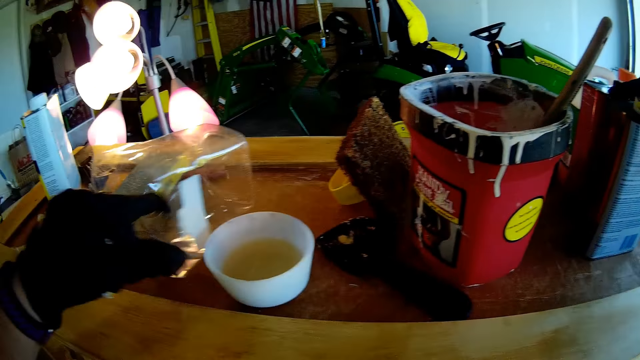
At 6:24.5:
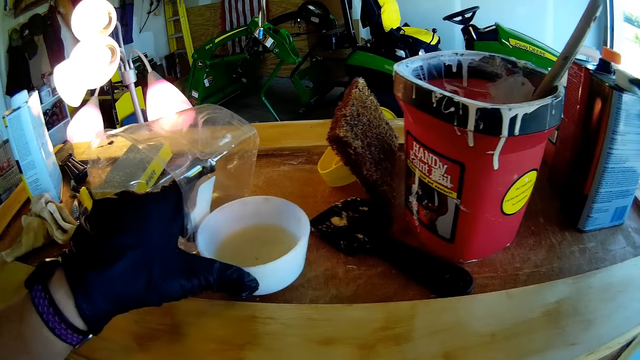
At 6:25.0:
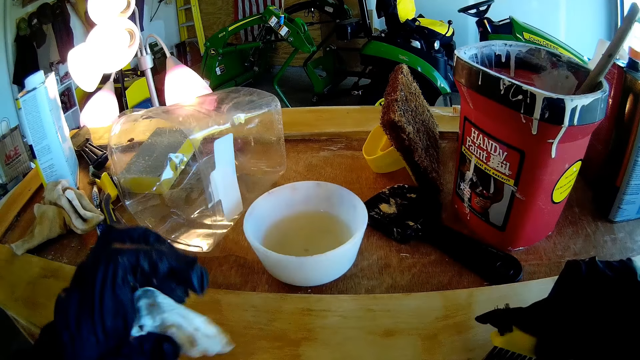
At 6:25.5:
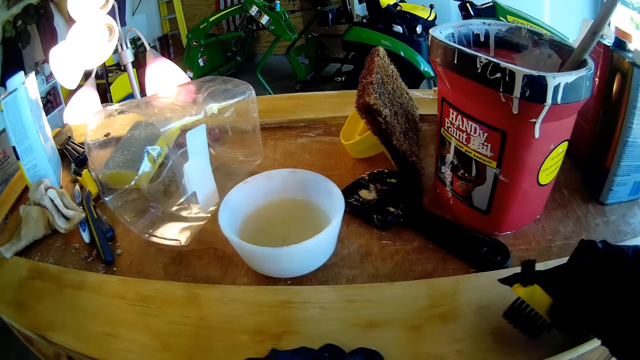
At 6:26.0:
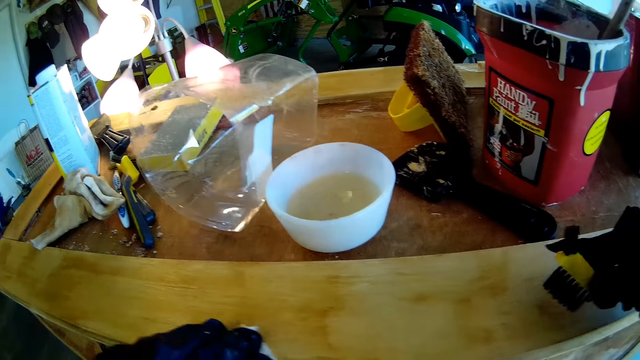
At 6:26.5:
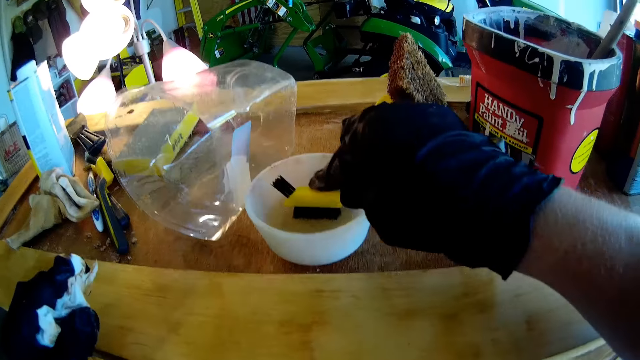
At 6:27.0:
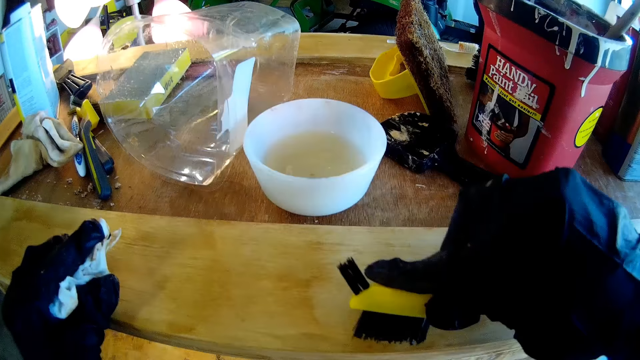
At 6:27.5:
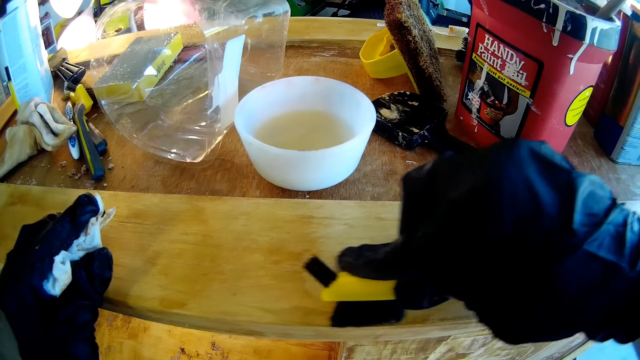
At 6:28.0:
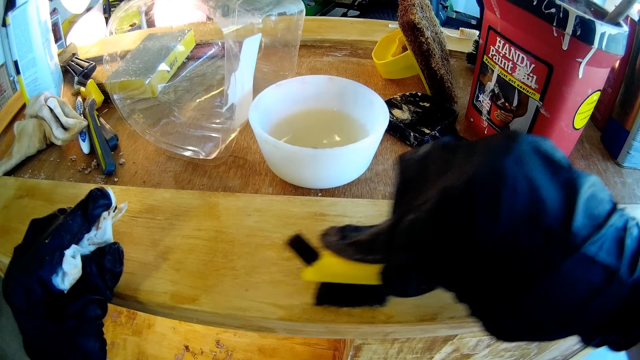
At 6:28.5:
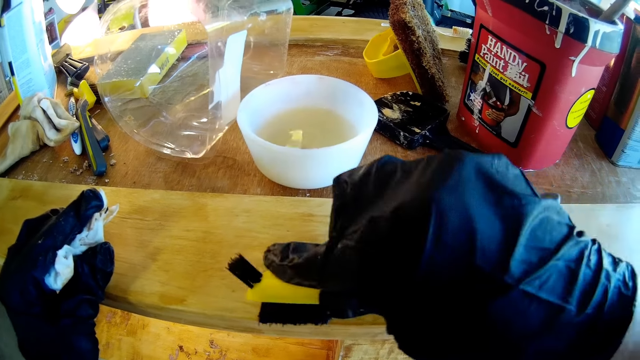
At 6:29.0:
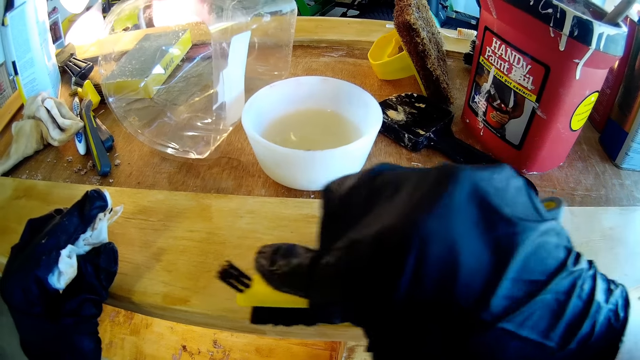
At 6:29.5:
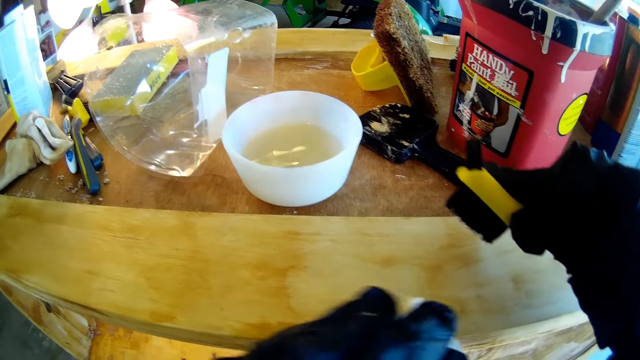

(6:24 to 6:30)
The camera wearer moves the tin of liquid aside. They touch the dish of paint. They move the cloth to the table. They dip the brush in the liquid. They scrub off the wooden surface with the brush. They paint the wood.

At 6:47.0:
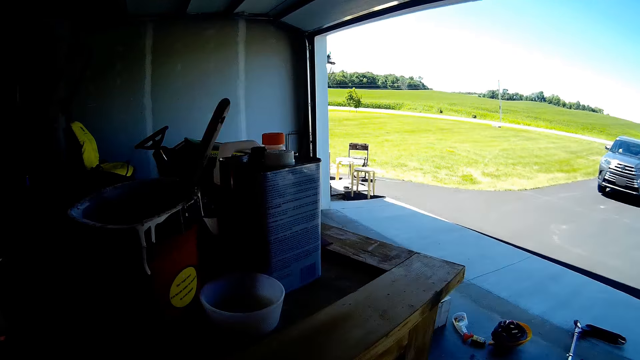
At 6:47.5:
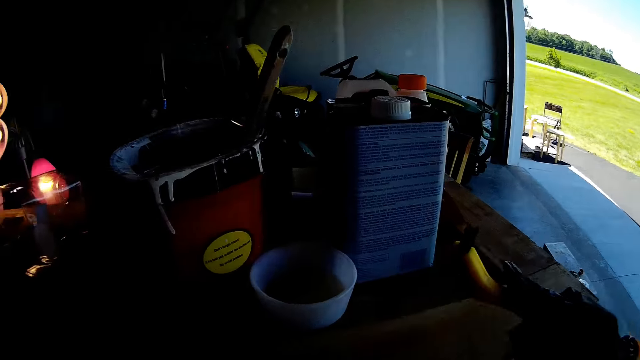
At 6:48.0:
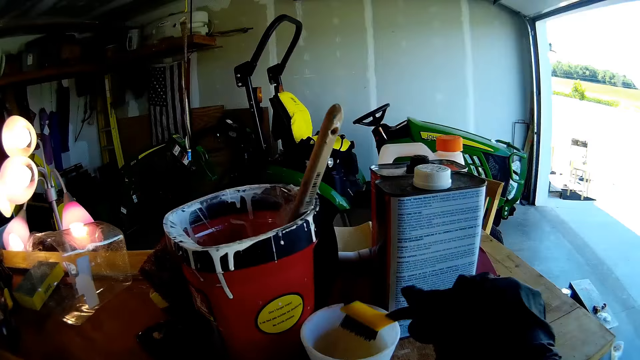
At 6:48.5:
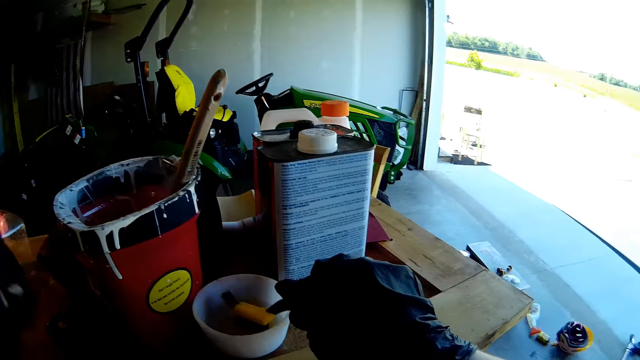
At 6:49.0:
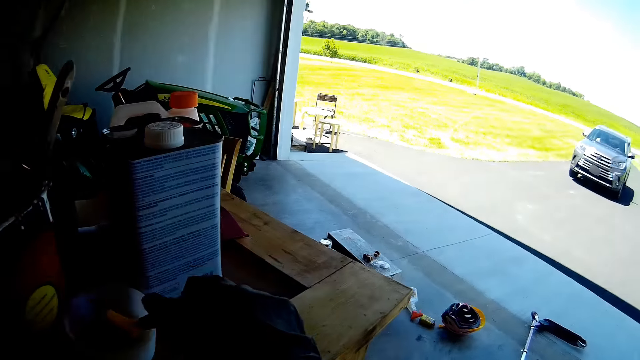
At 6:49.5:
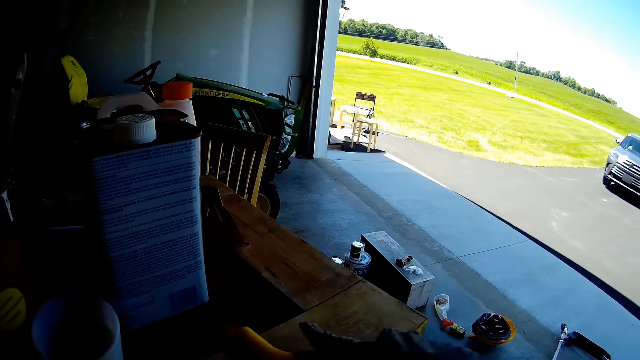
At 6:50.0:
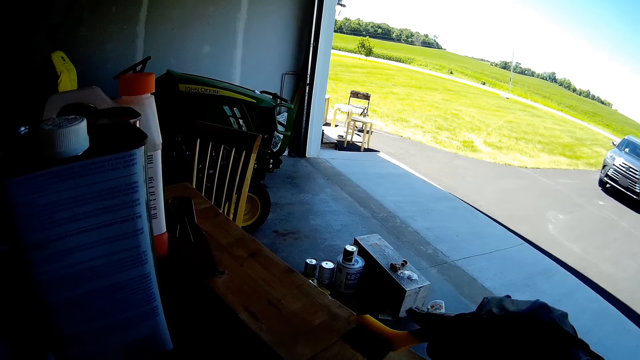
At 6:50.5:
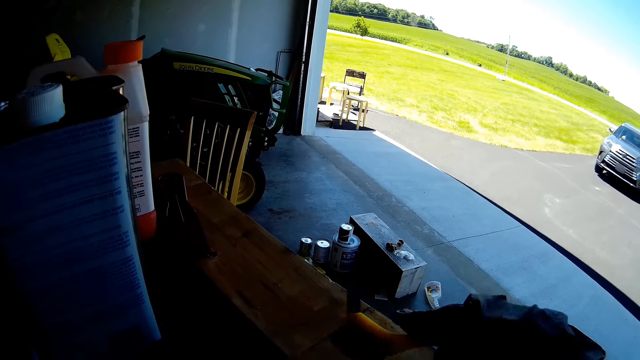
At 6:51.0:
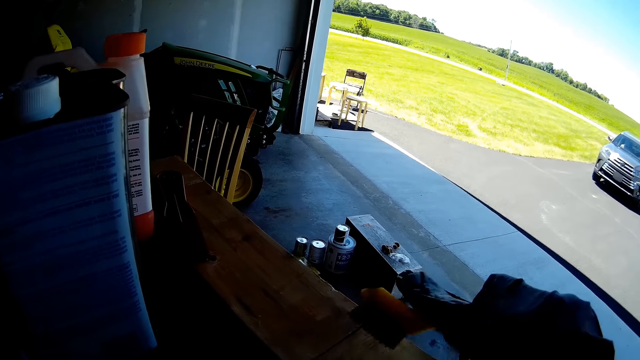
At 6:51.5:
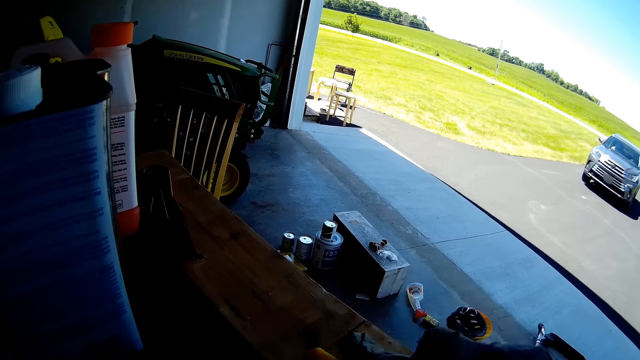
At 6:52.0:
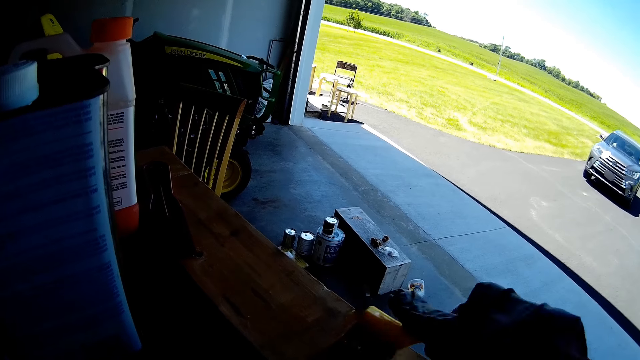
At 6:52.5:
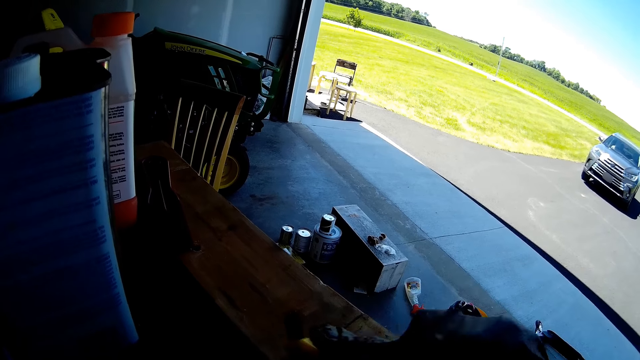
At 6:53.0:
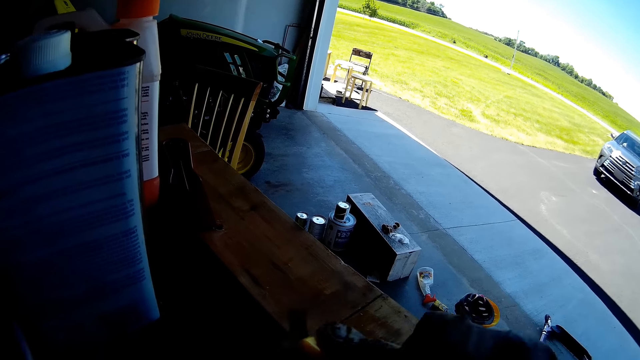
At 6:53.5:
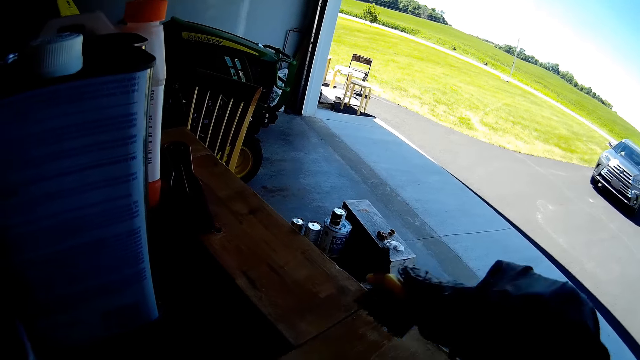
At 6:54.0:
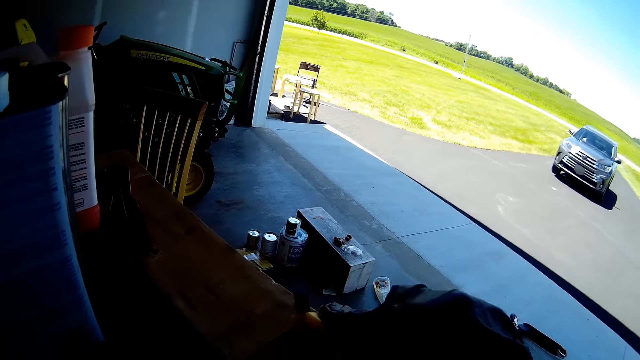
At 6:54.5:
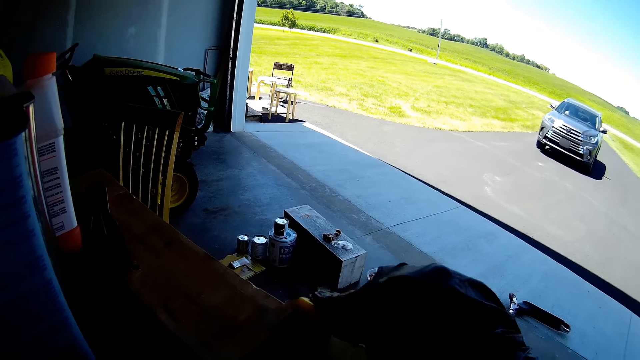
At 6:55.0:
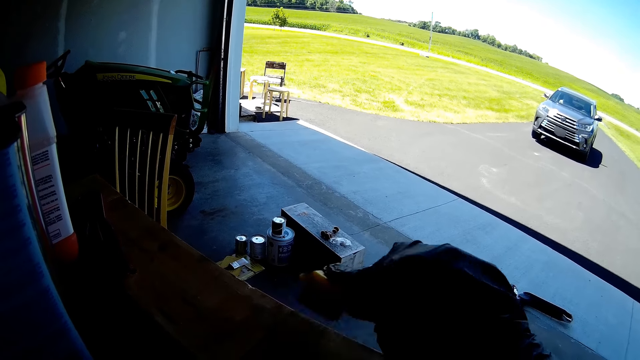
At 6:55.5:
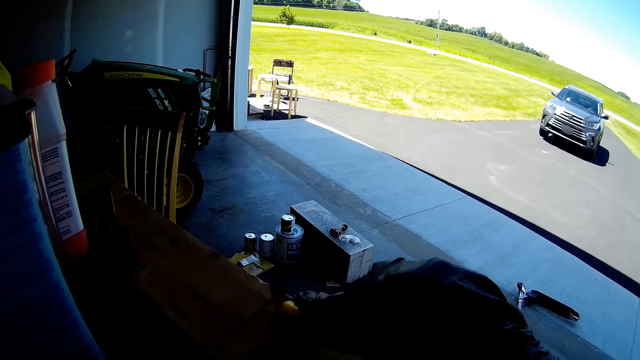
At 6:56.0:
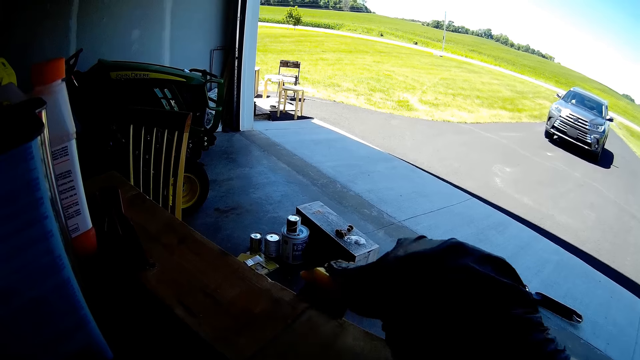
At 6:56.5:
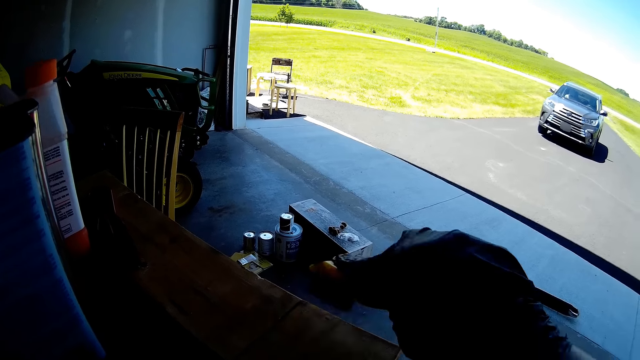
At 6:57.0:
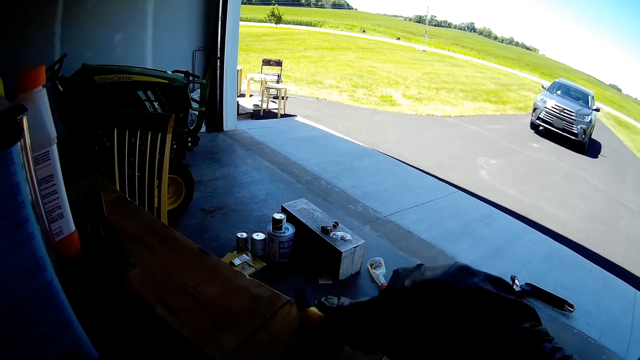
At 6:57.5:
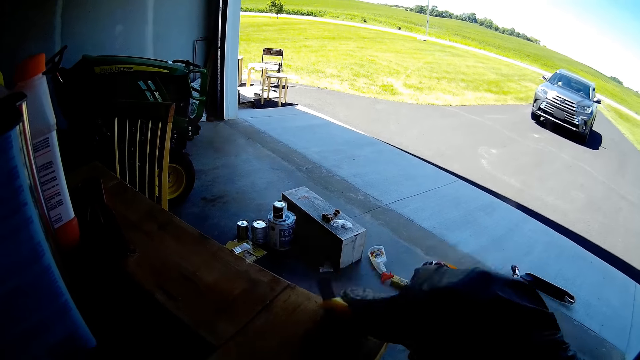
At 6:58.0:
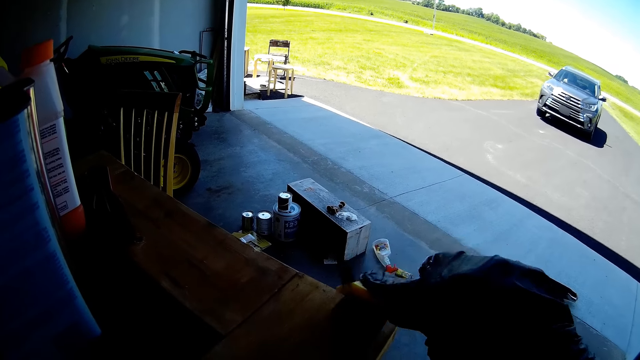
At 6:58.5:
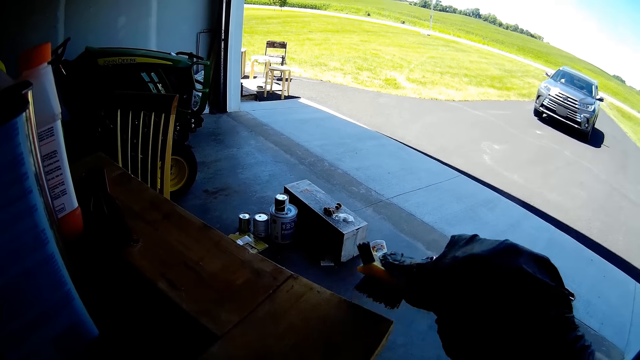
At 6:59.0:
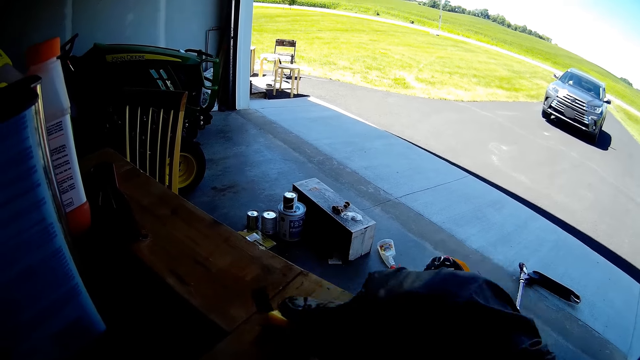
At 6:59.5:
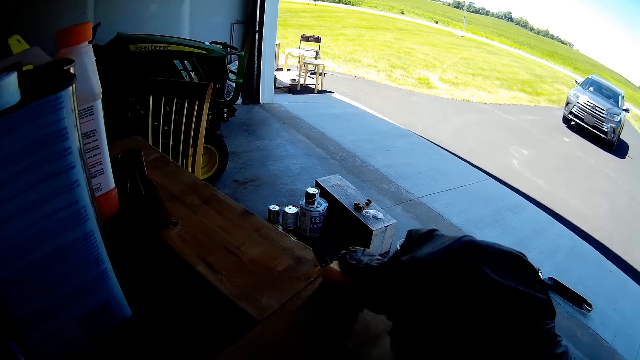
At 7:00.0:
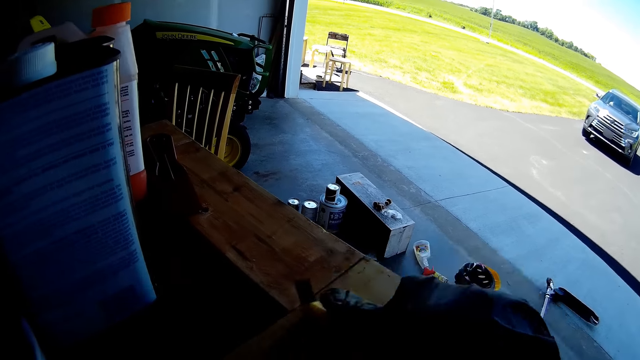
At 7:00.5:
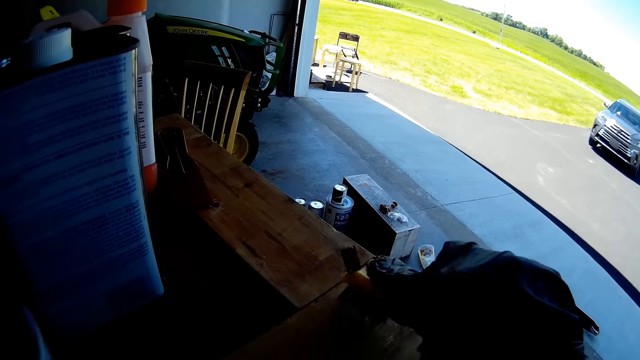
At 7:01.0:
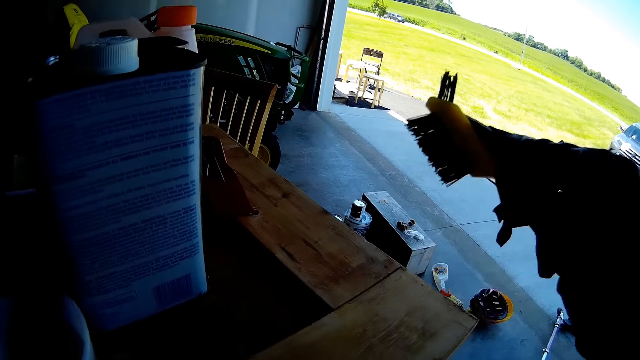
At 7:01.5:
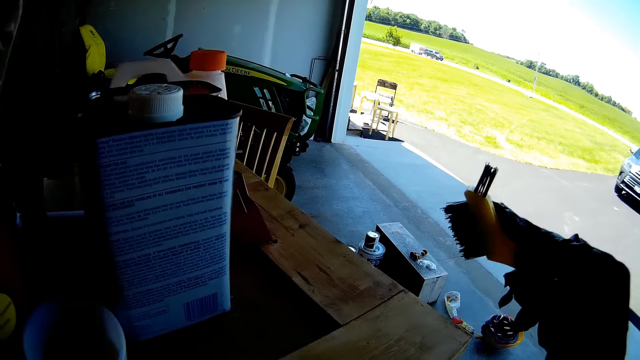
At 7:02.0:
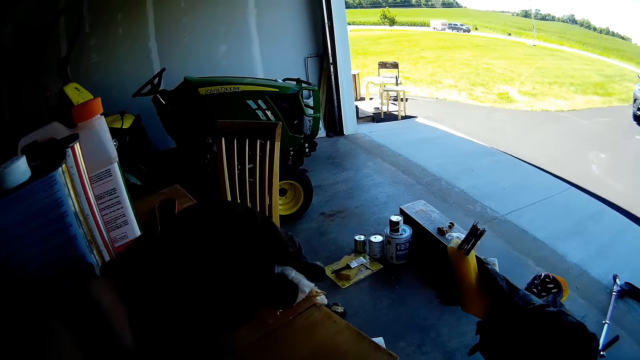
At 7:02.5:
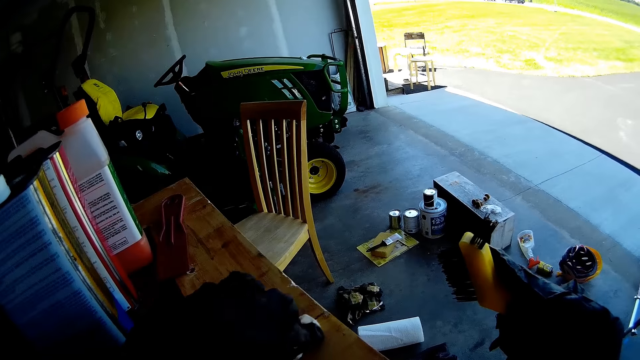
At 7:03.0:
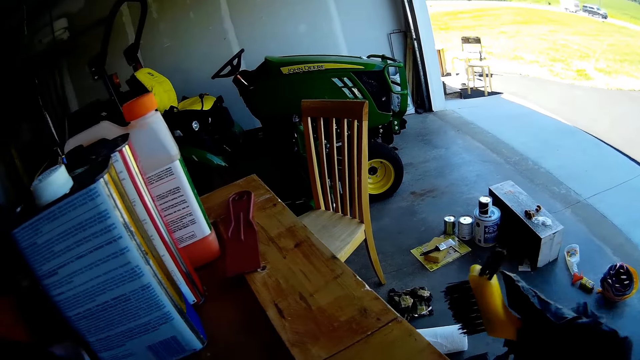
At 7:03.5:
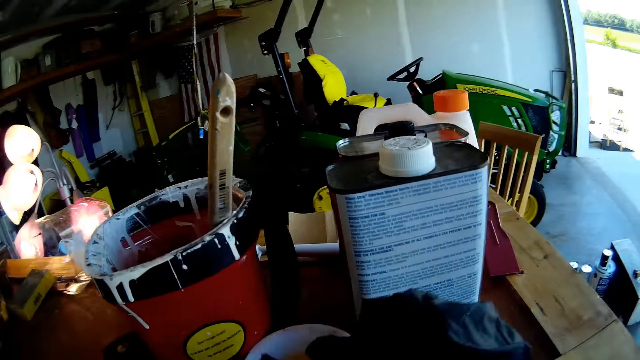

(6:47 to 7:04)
The camera wearer dips the brush in the liquid. They remove excess paint. They move the hand on the table. They scrub off the wooden surface with the brush. They paint the wood. They wipe the wooden surface with the serviette.
